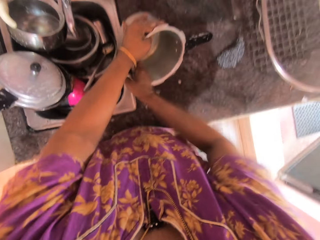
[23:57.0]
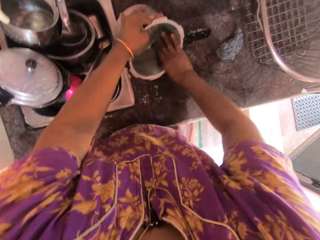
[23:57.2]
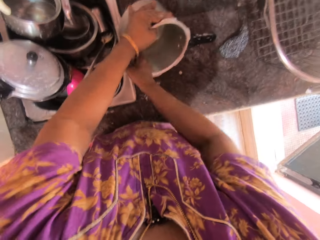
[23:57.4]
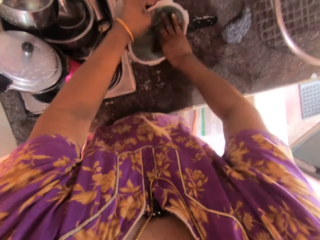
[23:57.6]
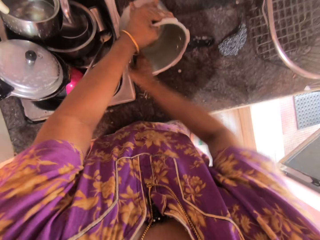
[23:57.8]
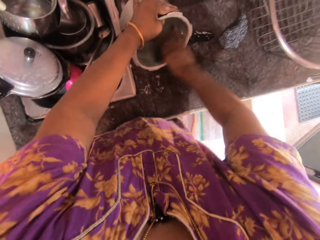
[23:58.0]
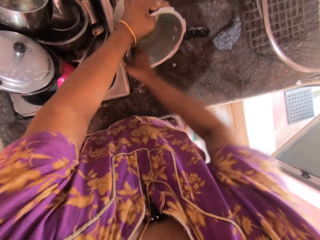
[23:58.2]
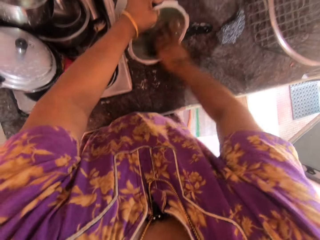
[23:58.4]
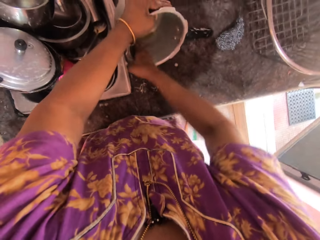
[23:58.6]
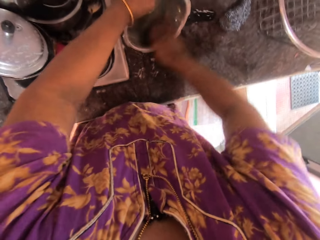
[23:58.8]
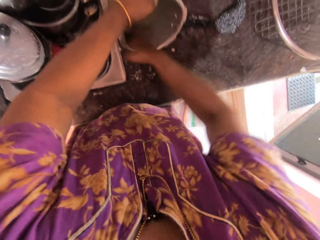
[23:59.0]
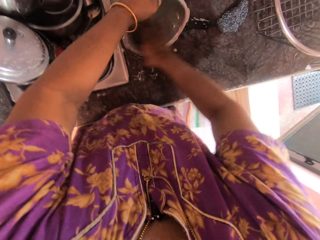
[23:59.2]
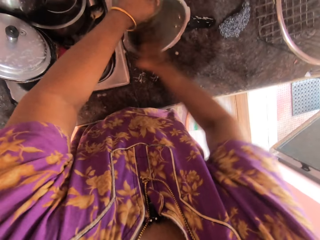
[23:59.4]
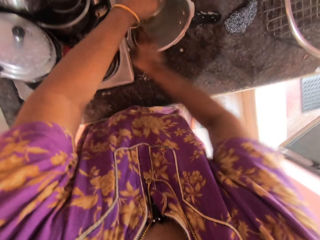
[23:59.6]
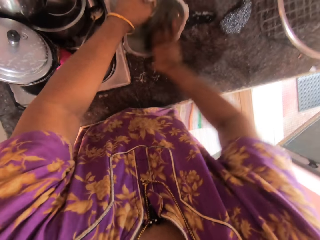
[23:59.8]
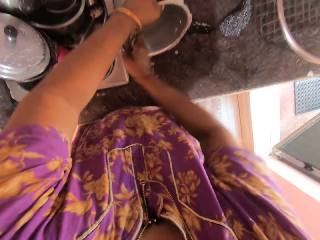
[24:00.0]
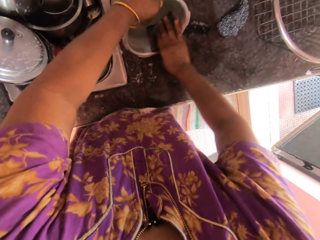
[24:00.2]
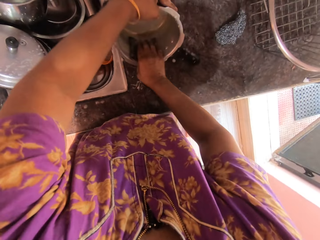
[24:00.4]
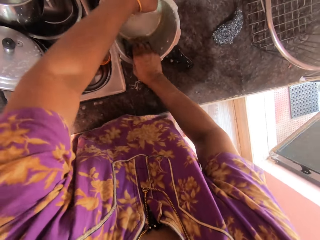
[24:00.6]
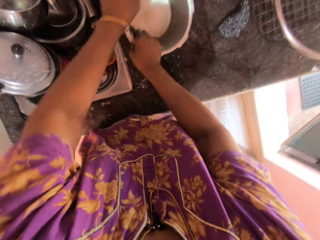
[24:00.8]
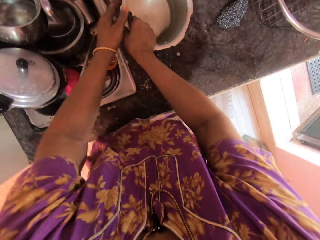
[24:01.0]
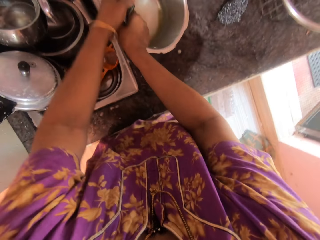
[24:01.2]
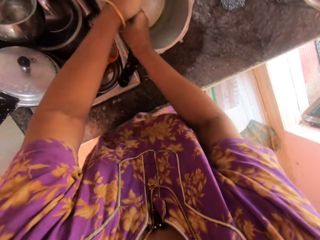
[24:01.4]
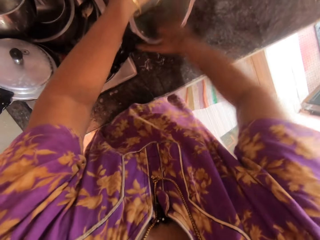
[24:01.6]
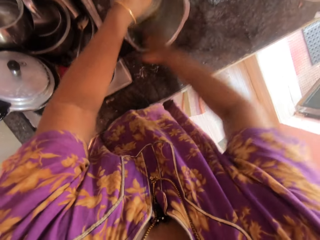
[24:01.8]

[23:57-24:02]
The camera wearer washes the pressure pot on the countertop.

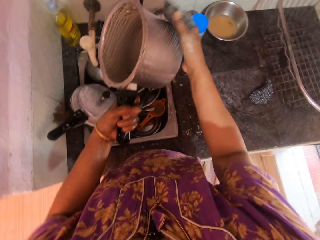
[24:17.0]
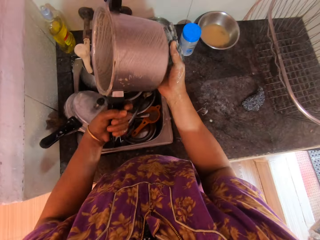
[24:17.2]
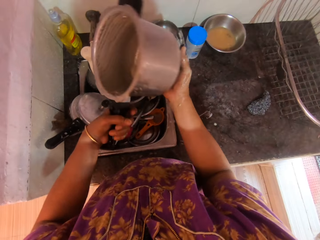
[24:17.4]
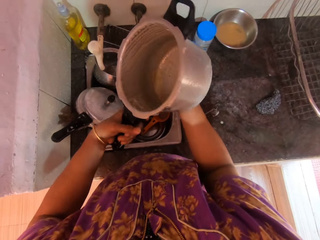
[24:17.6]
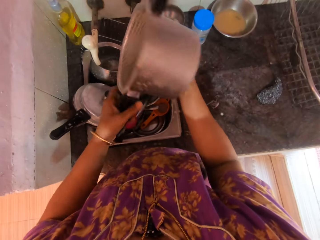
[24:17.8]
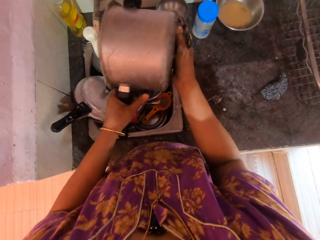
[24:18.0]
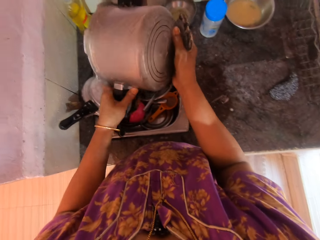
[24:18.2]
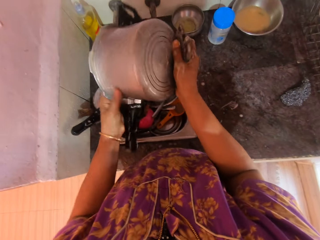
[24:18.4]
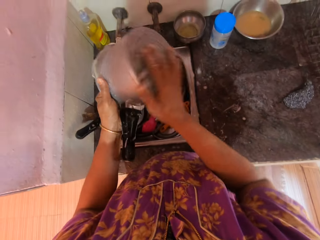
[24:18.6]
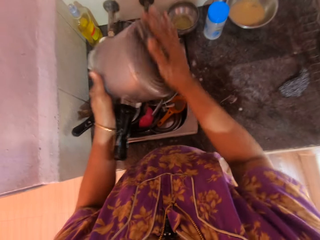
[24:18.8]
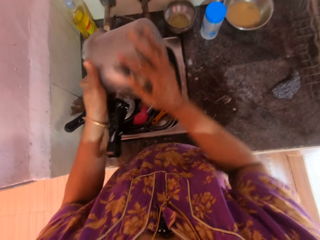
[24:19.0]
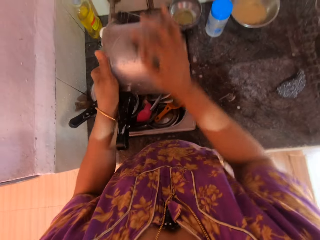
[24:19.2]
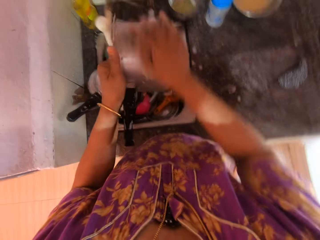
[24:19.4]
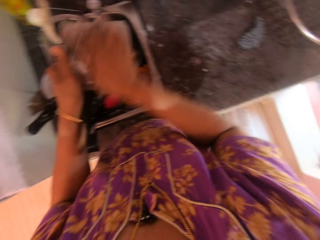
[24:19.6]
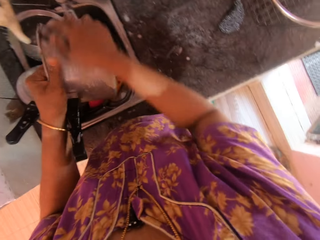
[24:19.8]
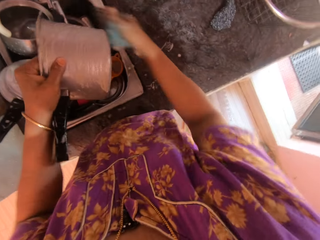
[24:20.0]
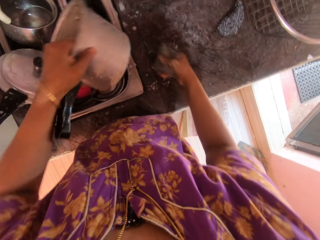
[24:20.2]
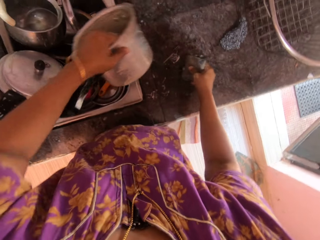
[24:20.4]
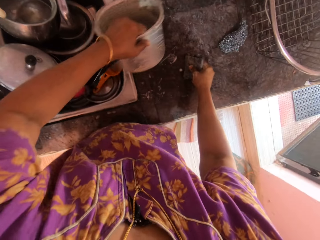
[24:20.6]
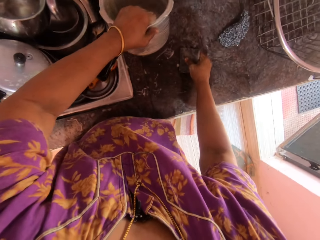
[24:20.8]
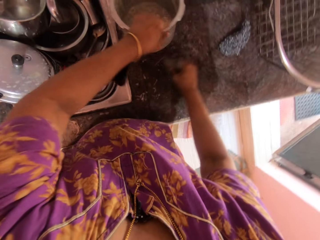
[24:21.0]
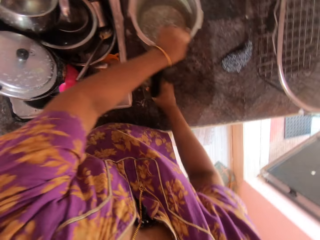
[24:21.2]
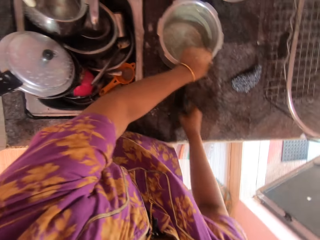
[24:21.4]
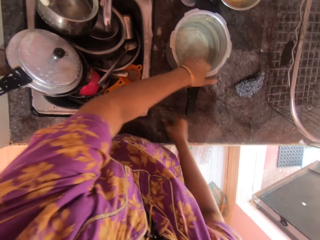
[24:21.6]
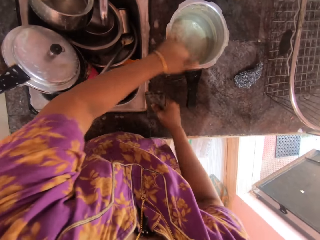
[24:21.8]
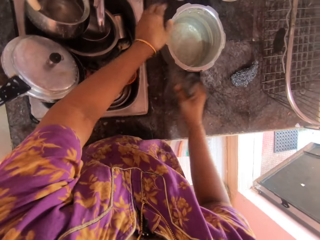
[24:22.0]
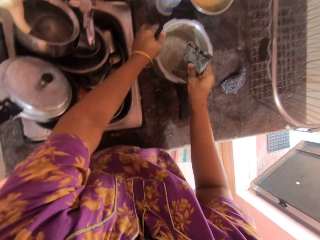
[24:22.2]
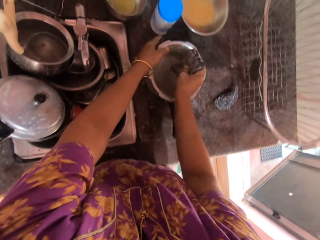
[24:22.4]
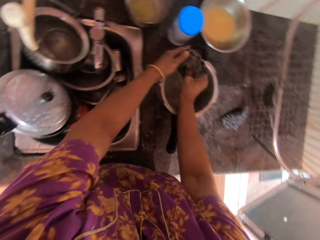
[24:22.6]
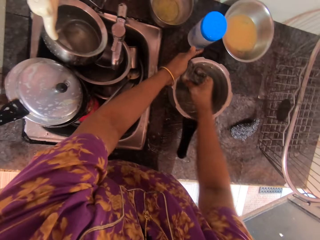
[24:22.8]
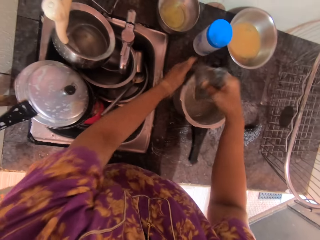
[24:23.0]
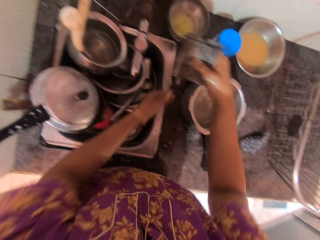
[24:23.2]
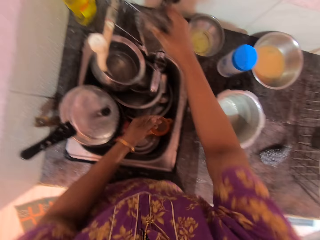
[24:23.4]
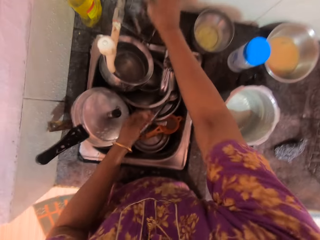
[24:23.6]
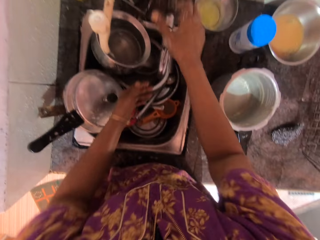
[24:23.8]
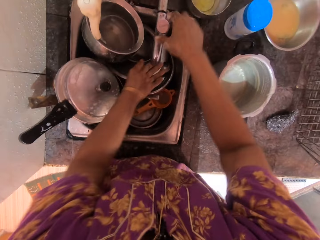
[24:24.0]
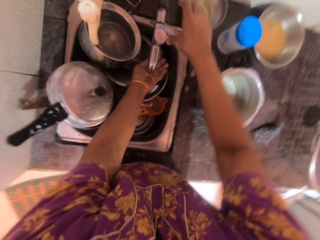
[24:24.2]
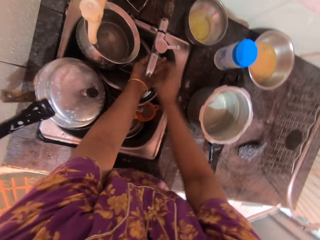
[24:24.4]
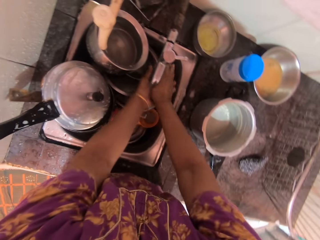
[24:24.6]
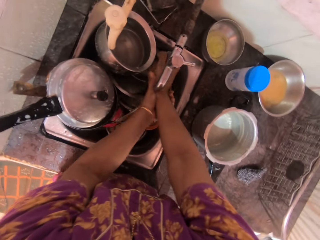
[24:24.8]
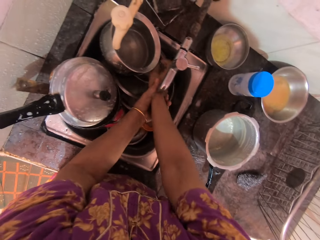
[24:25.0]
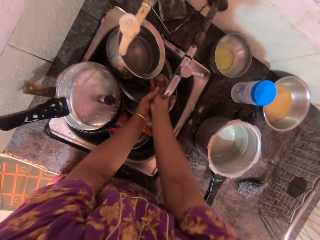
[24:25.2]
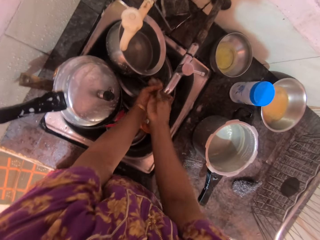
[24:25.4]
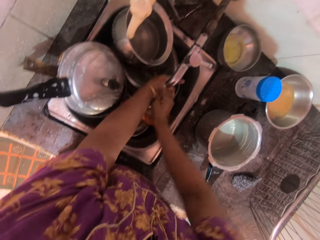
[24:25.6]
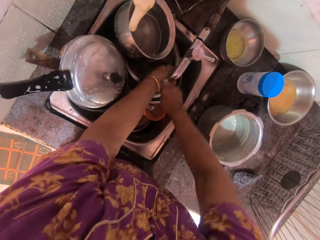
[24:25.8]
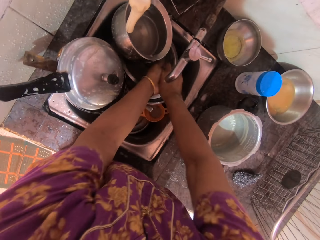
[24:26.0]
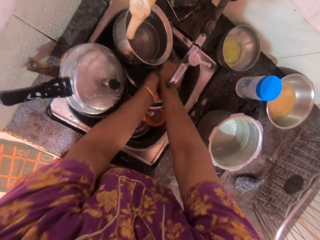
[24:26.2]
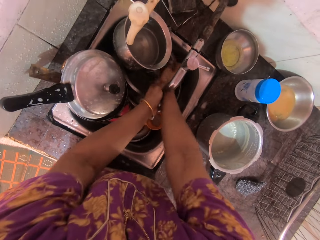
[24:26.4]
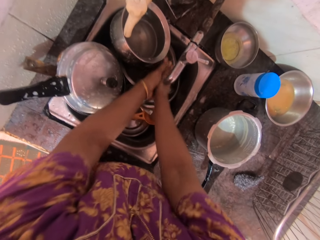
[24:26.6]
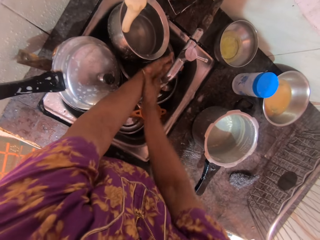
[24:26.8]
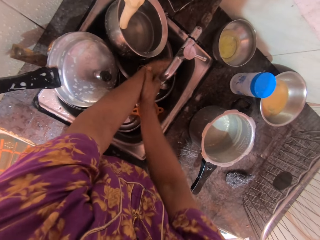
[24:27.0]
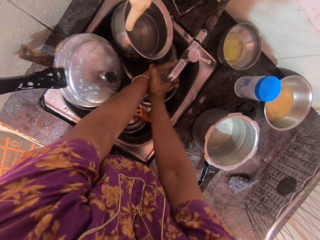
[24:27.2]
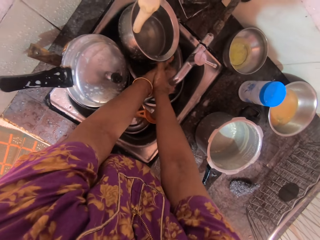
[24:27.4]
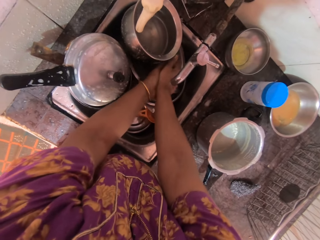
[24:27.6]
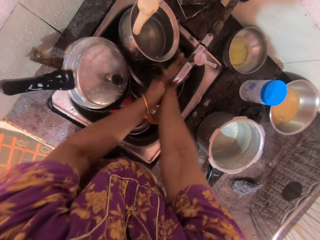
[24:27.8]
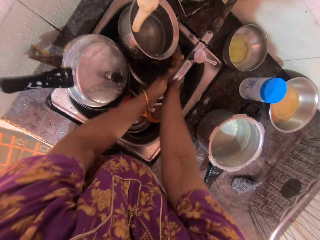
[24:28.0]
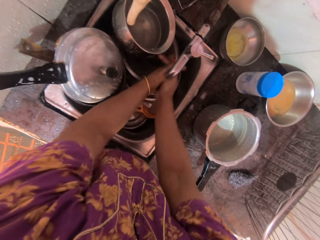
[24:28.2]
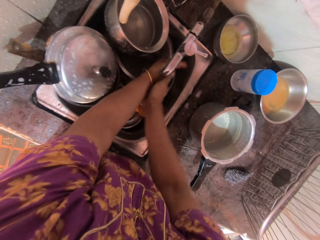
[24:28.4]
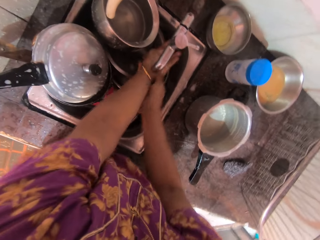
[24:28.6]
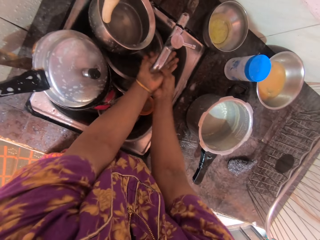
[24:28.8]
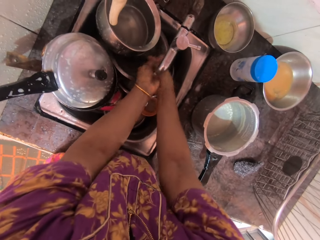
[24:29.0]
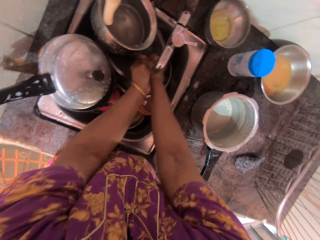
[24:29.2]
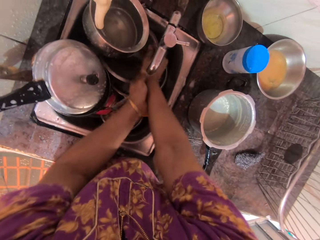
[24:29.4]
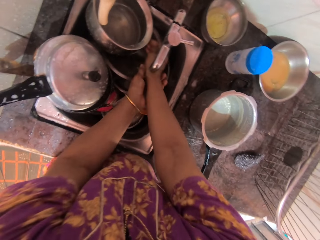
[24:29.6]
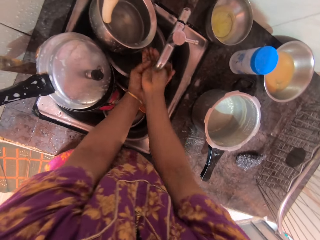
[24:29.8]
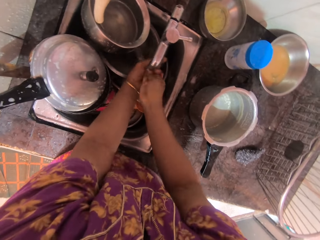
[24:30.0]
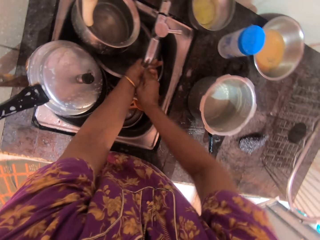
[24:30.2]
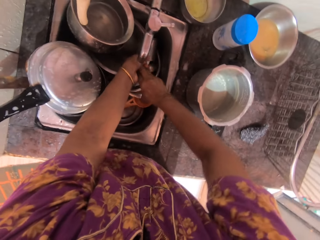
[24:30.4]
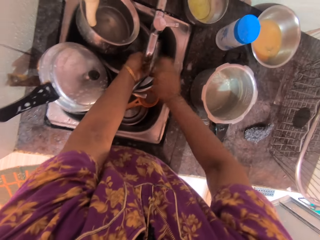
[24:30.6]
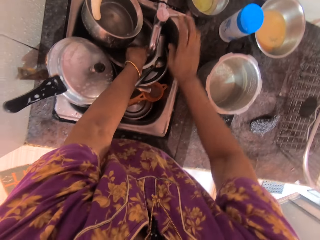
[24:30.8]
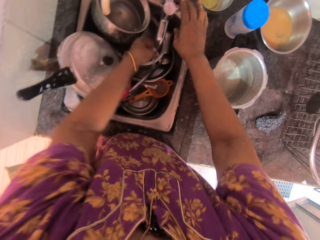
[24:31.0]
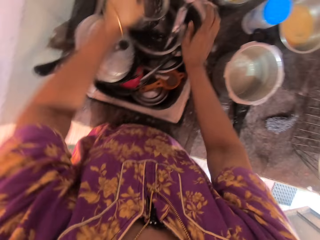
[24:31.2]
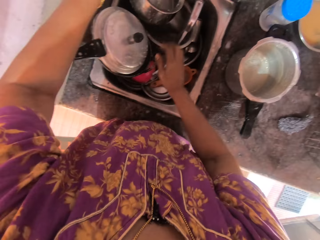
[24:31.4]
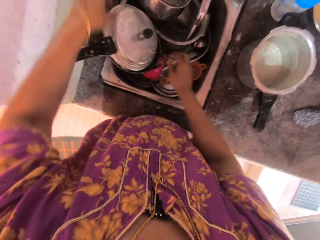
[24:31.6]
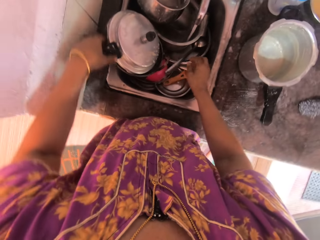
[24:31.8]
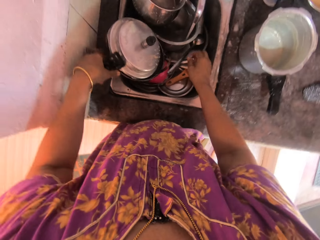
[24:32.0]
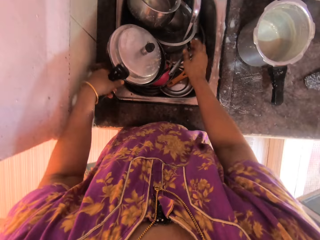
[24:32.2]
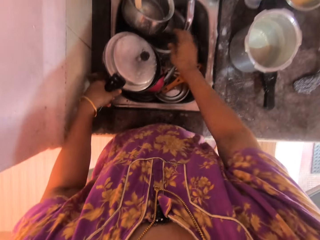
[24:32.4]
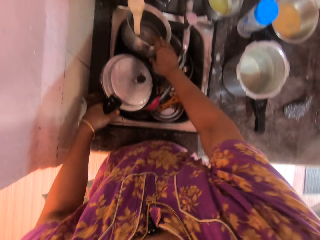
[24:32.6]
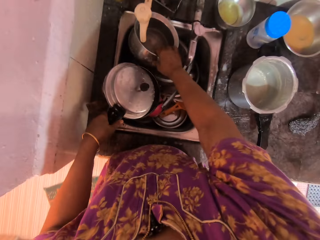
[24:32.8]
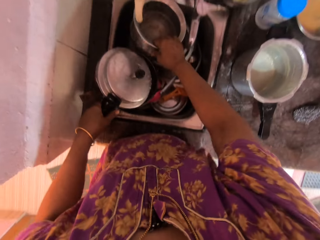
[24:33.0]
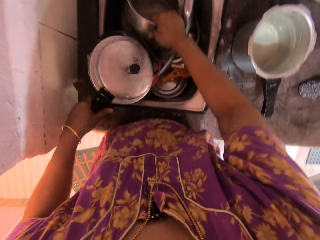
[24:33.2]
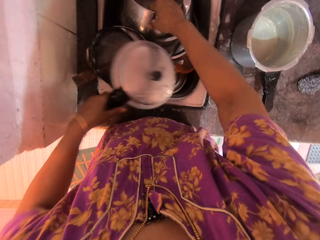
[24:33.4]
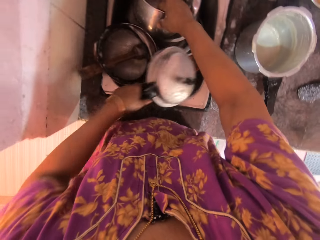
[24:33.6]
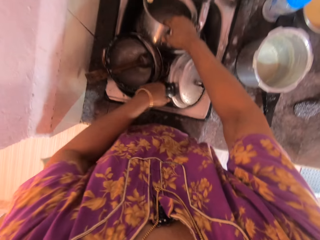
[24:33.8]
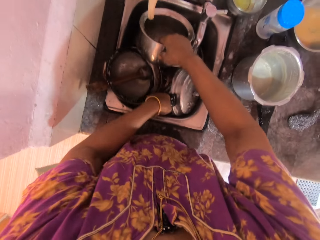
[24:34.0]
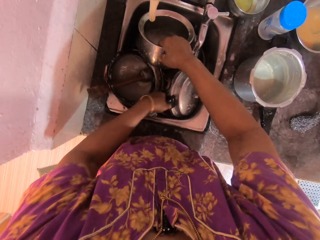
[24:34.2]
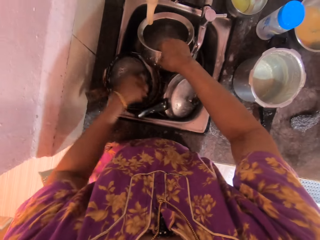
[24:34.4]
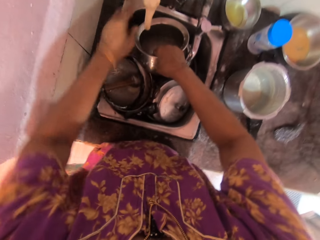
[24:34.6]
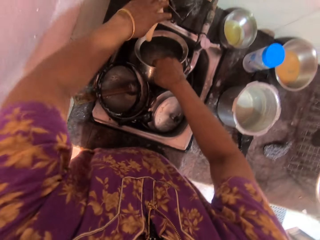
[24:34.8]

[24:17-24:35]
The camera wearer turns over the pressure pot. She drops the pressure pot on the countertop with her left hand. She drops the sponge in a bowl. She turns on the faucet or tap with her right hand. She washes both hands. She closes the tap, picks up the lid and picks up the cooking pot.
